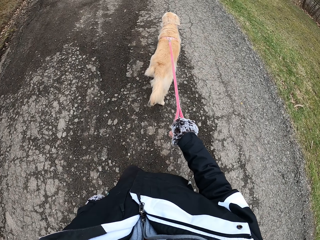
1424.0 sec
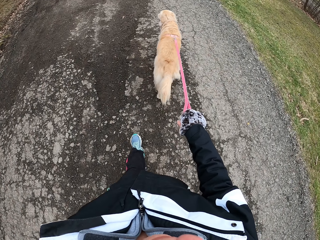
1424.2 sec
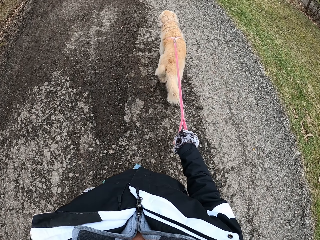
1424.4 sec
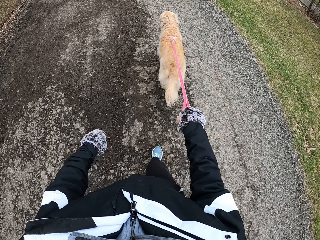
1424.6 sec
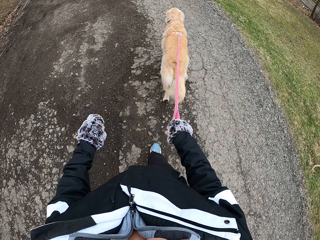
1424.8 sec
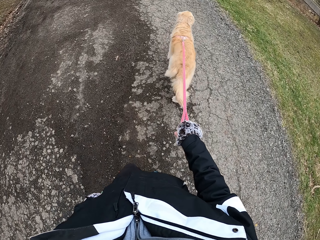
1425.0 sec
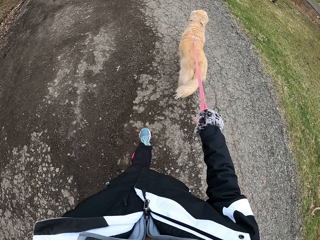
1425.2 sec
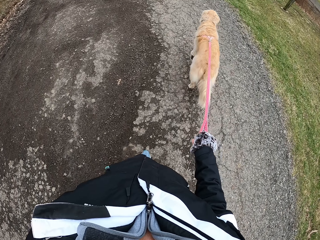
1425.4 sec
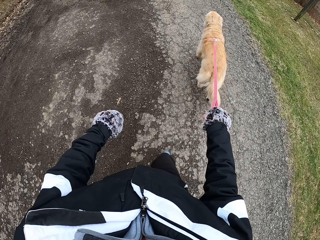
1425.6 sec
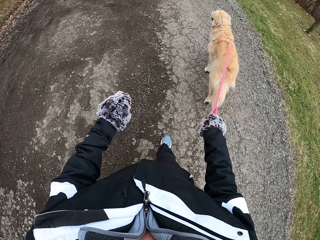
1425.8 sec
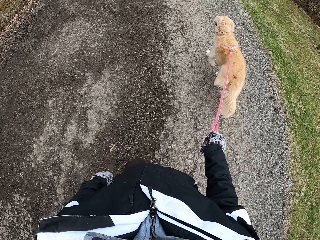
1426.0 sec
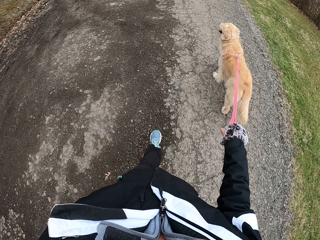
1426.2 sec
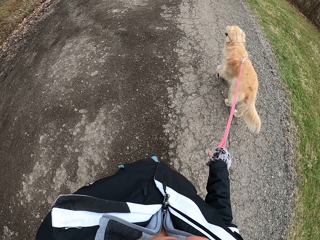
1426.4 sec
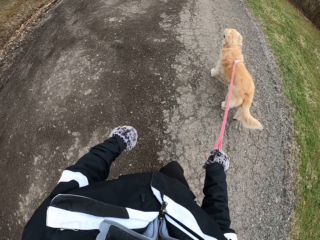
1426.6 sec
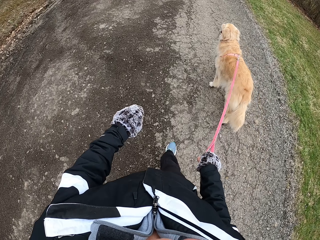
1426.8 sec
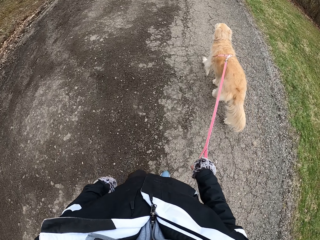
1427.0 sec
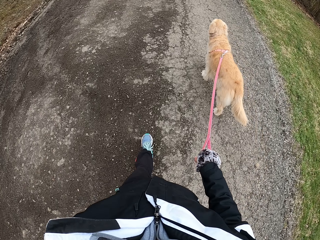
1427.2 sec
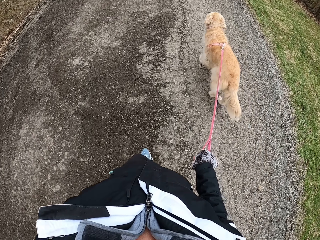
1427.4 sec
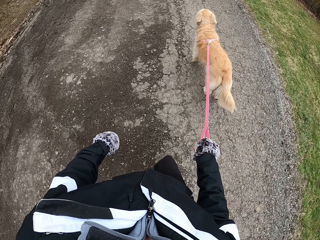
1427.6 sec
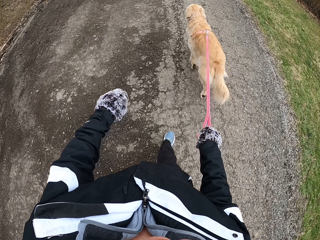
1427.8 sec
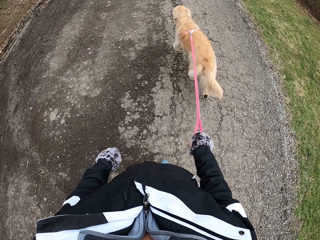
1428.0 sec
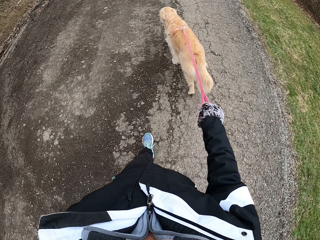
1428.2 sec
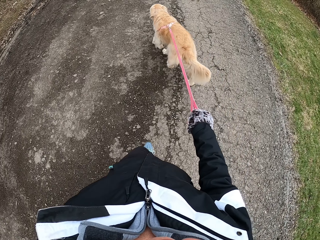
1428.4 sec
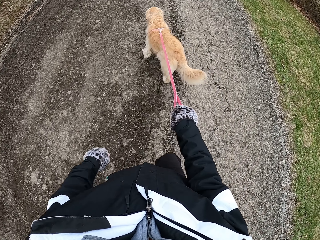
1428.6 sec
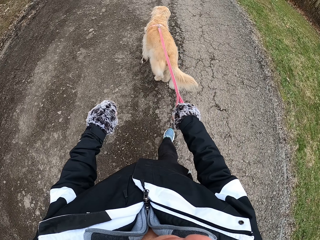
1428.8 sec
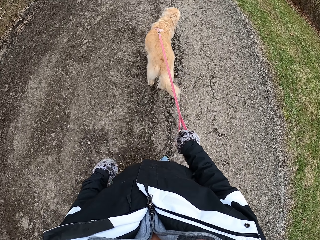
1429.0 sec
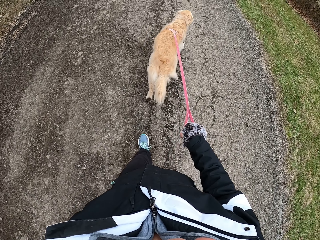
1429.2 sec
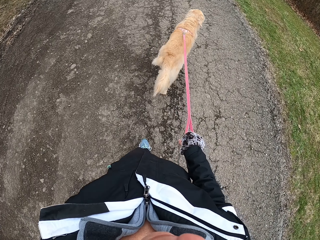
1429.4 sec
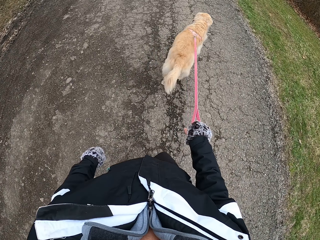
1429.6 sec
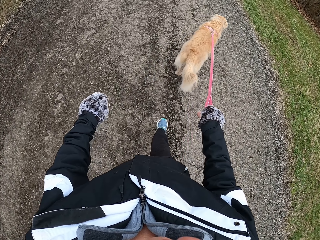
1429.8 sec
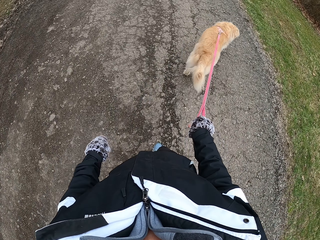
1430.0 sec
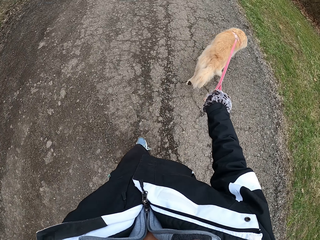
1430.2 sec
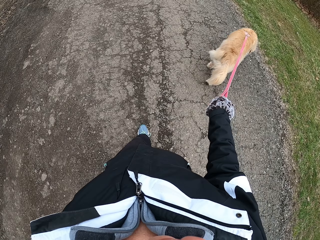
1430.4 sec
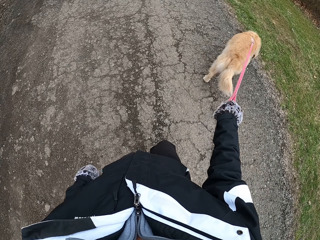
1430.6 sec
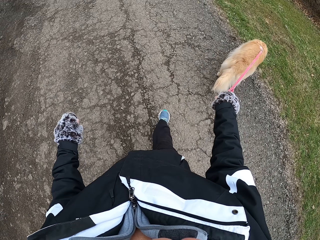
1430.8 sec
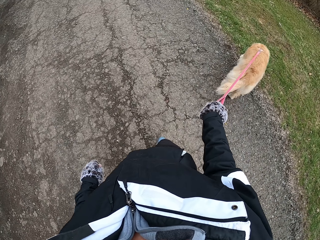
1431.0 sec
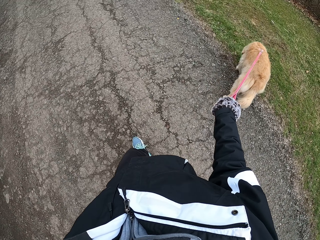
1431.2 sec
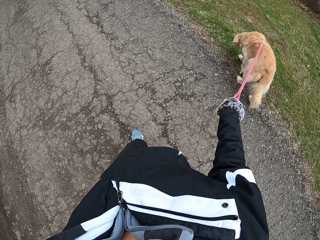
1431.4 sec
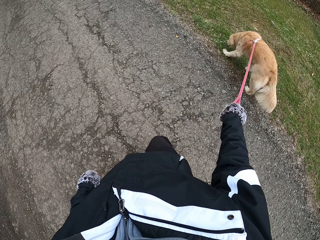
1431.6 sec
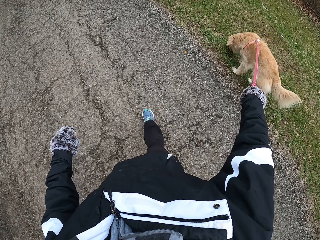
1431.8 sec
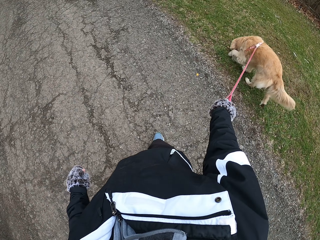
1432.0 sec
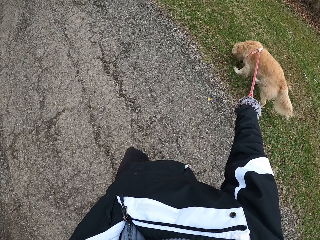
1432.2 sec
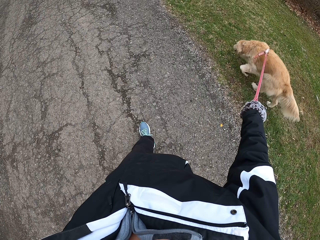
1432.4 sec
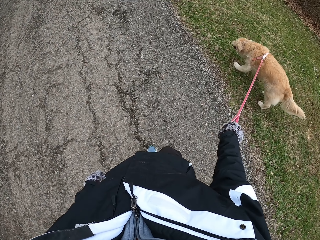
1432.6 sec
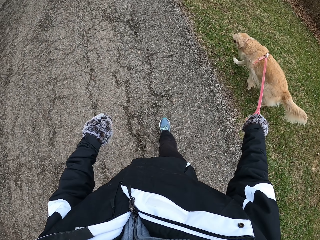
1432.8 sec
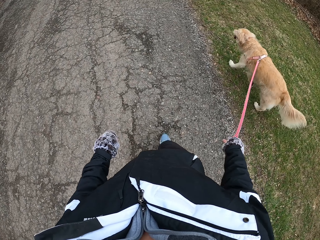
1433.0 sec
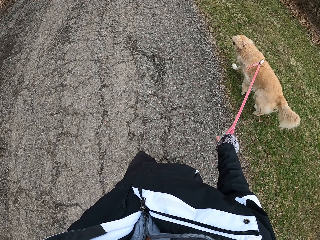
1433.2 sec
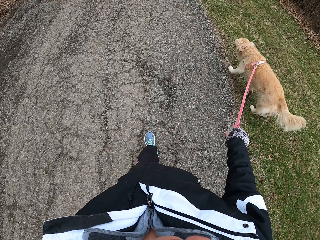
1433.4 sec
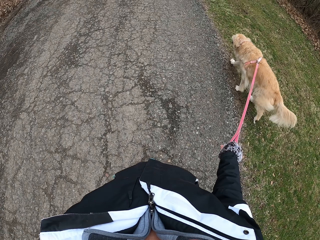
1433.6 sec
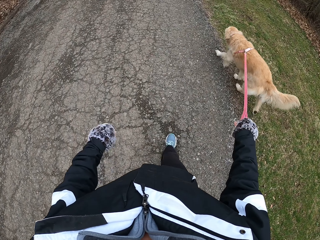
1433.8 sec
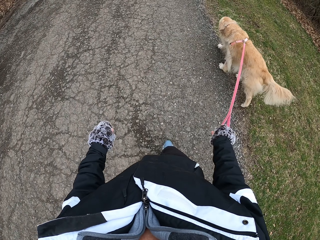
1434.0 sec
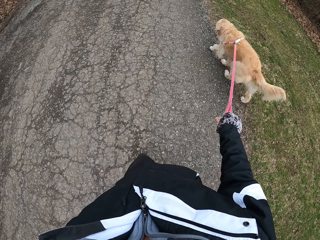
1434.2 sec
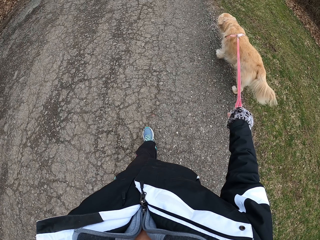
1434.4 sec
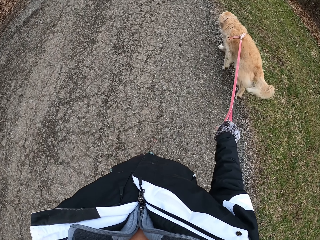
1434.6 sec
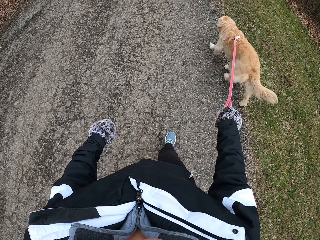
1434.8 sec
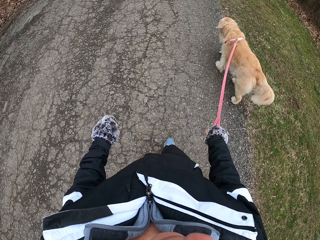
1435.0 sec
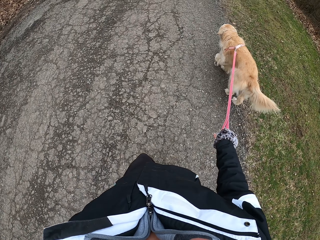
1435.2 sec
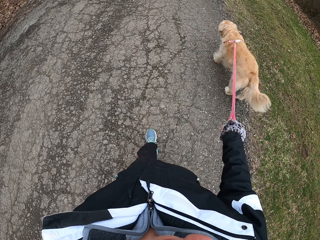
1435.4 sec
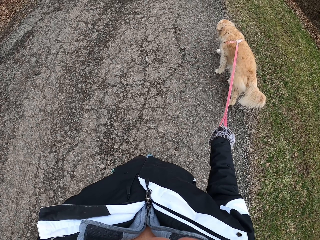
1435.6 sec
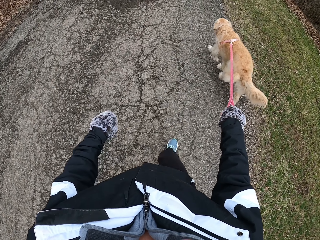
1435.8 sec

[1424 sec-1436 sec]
The camera wearer walks ahead. They swing the left hand. They hold the dog strap with the right hand. They walk ahead.

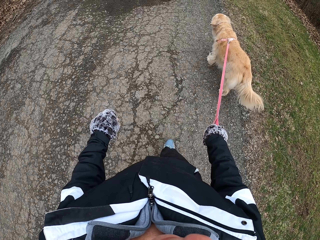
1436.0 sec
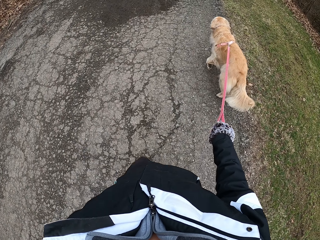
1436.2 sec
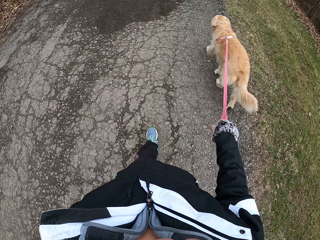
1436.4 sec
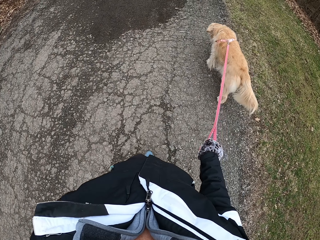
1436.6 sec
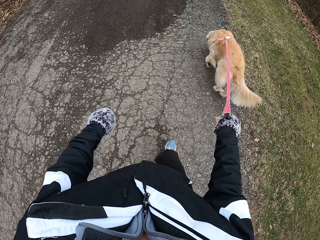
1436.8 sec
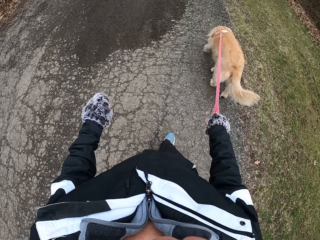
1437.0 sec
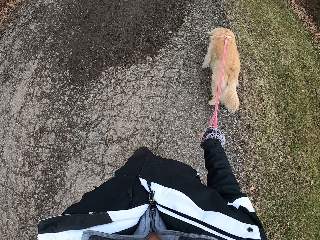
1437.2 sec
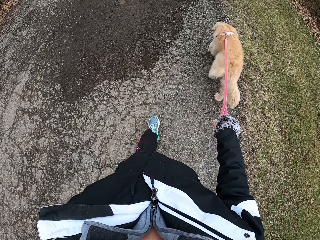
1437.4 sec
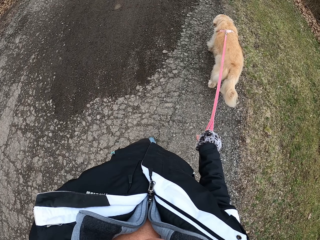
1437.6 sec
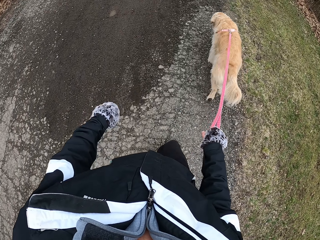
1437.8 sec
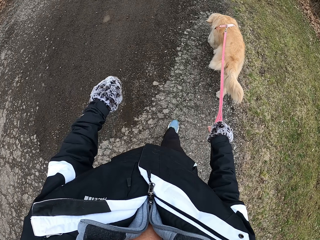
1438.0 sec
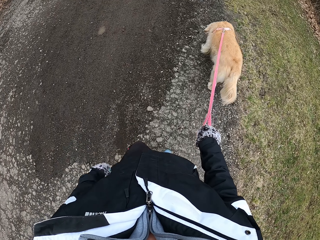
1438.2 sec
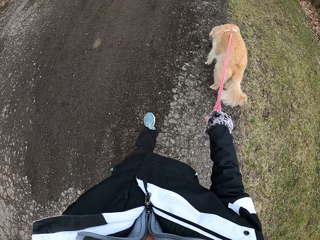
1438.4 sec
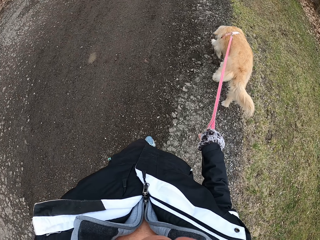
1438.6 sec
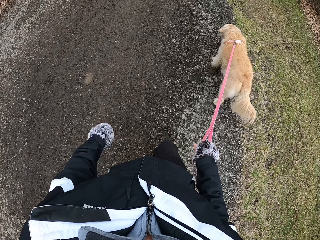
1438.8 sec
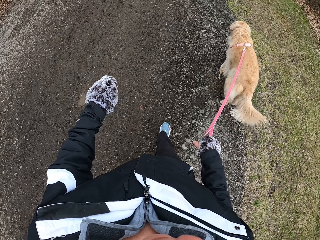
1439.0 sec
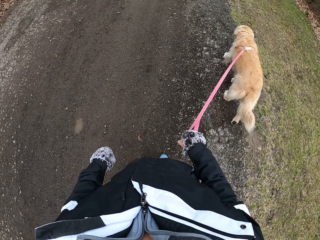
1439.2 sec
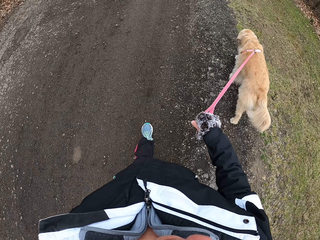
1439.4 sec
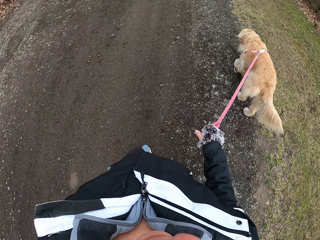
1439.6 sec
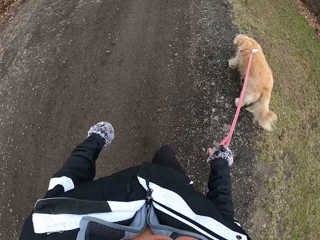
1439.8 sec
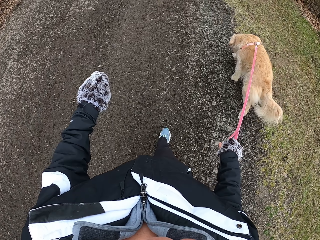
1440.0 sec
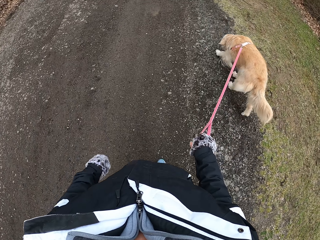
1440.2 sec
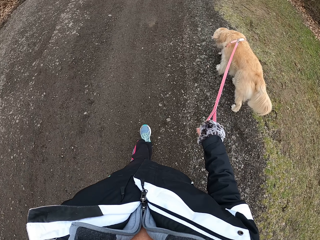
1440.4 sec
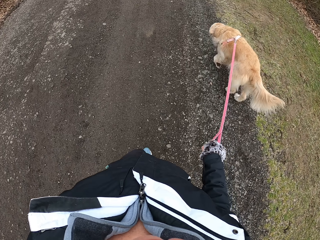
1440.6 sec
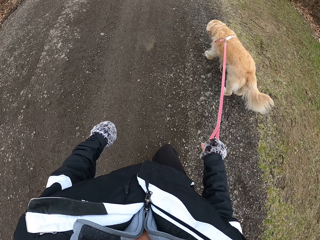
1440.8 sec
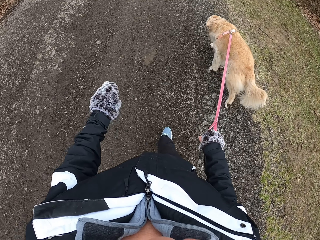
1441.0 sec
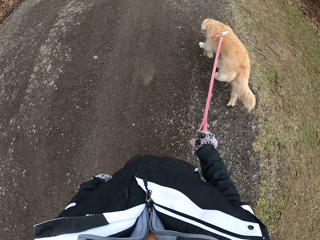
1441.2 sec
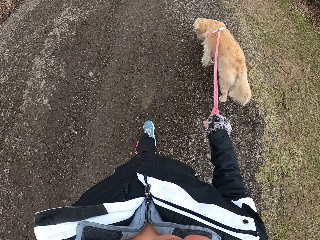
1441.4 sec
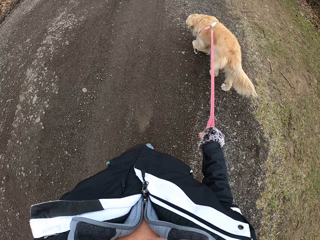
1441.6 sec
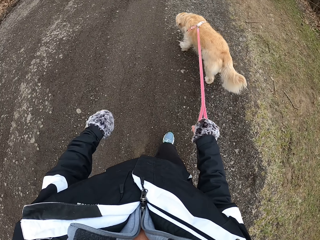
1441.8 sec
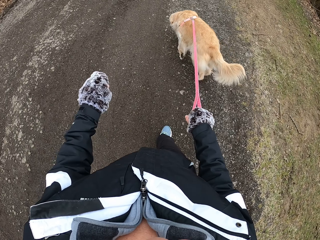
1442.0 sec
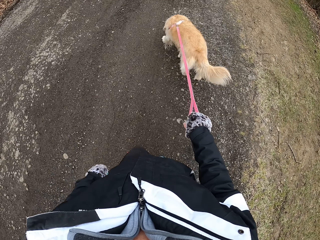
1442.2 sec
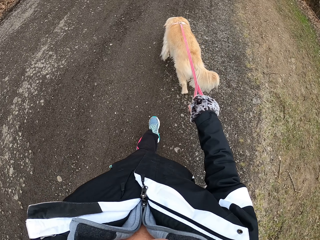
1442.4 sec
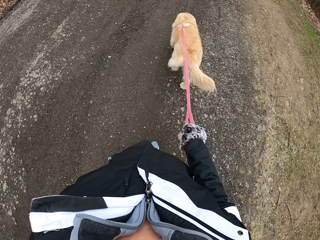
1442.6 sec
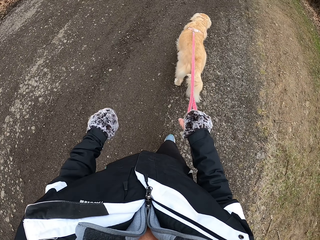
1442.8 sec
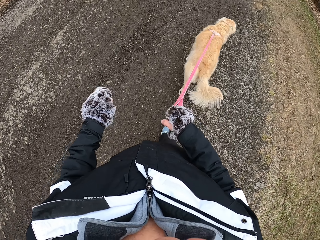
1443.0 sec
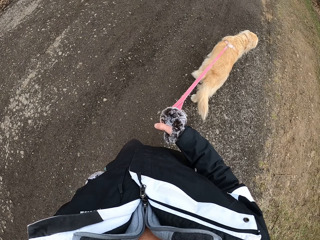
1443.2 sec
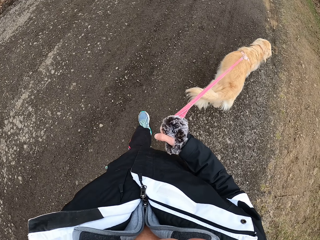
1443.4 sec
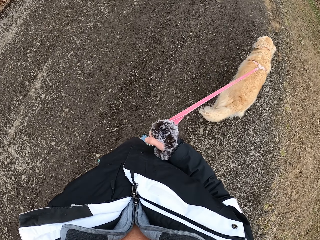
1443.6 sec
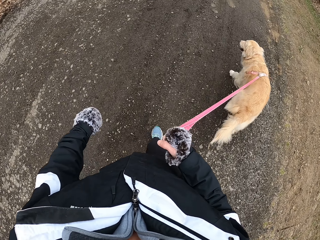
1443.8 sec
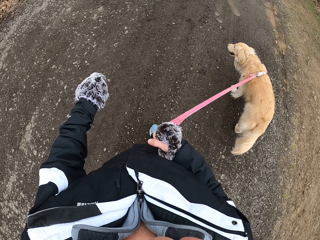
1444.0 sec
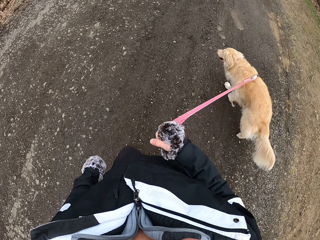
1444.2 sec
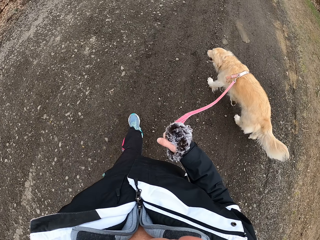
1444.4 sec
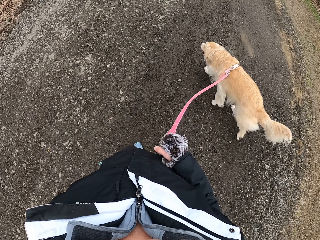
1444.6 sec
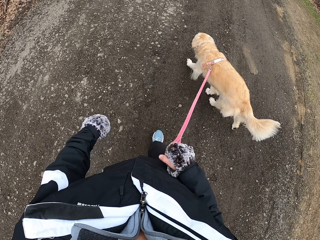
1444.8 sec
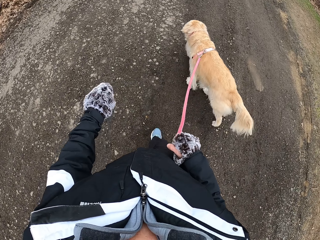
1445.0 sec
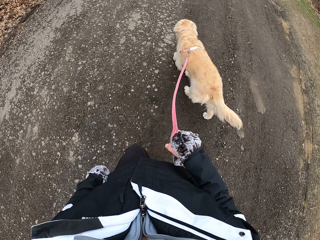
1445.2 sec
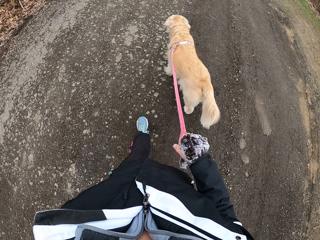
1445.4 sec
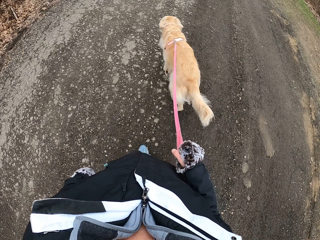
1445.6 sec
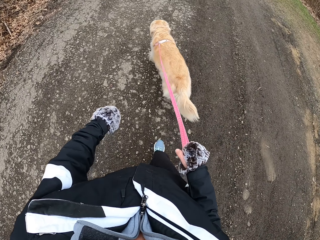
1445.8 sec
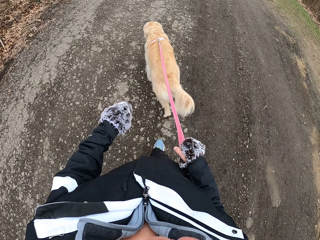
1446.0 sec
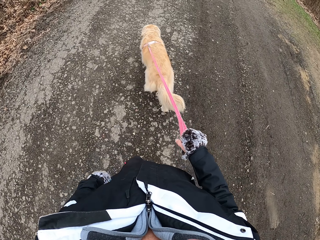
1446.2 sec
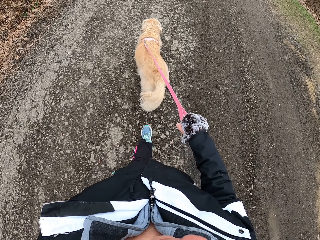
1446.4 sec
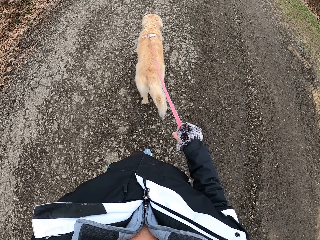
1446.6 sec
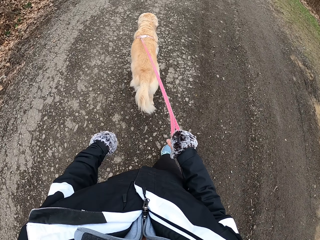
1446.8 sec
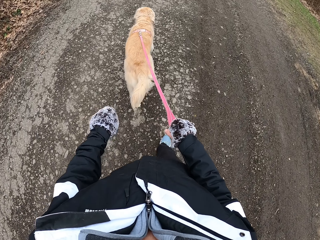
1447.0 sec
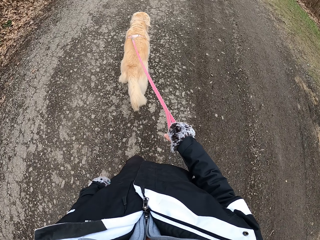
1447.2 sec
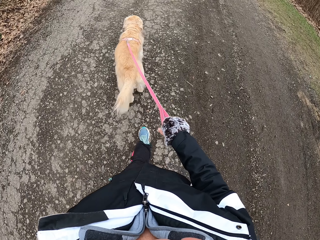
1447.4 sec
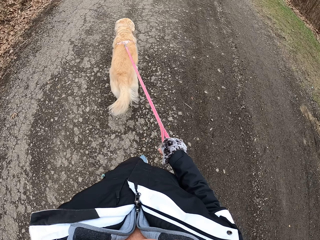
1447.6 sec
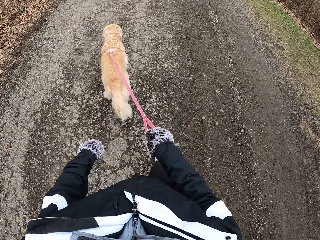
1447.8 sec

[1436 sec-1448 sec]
The camera wearer swings the left hand. They hold the dog strap with the right hand. They walk ahead. They swing the left hand.
